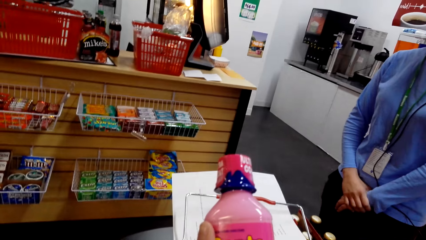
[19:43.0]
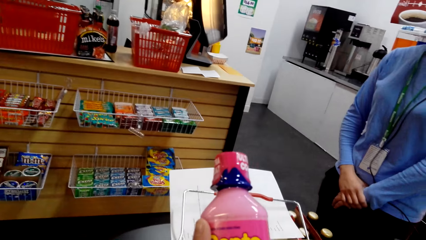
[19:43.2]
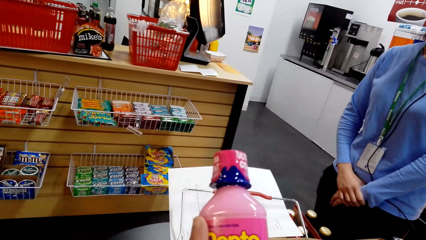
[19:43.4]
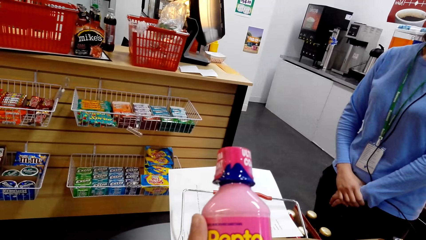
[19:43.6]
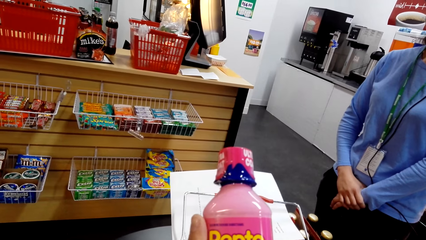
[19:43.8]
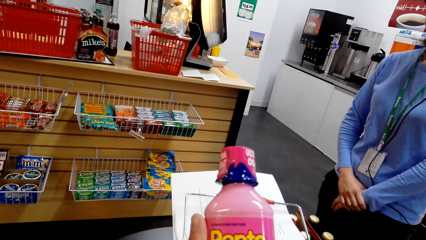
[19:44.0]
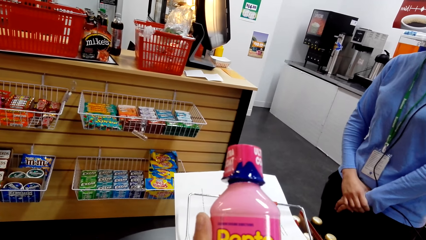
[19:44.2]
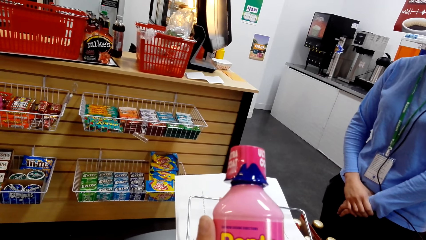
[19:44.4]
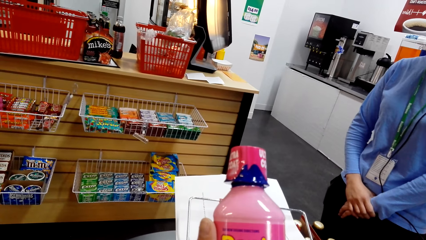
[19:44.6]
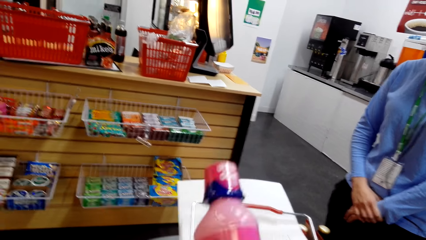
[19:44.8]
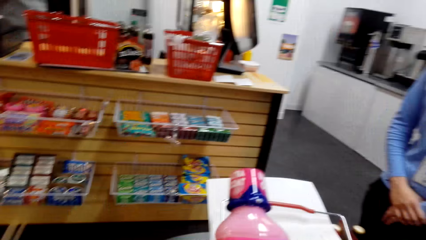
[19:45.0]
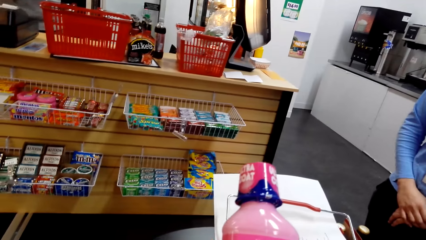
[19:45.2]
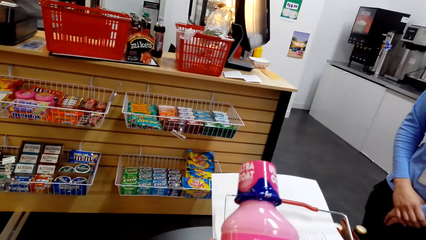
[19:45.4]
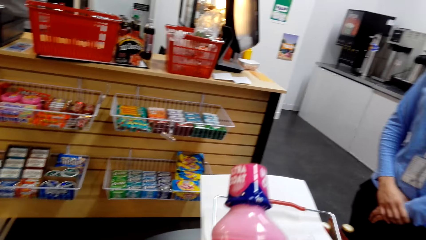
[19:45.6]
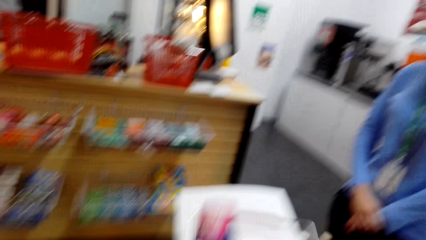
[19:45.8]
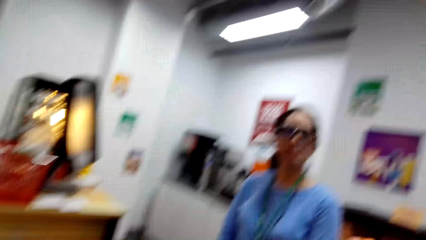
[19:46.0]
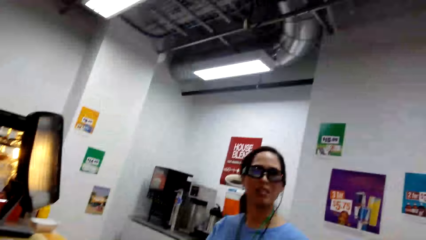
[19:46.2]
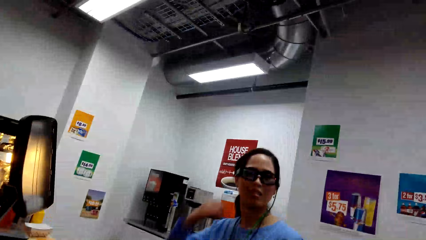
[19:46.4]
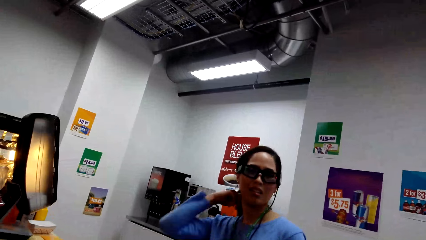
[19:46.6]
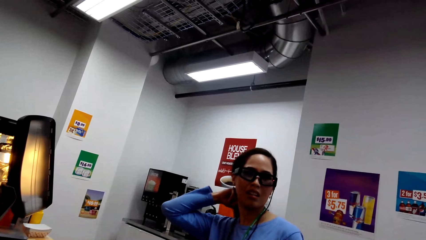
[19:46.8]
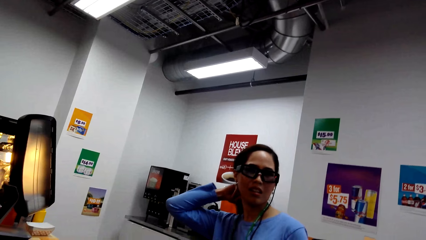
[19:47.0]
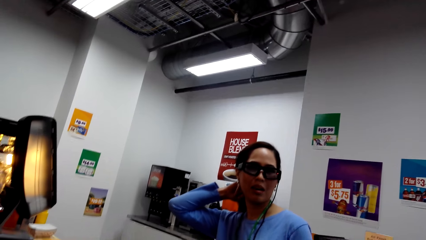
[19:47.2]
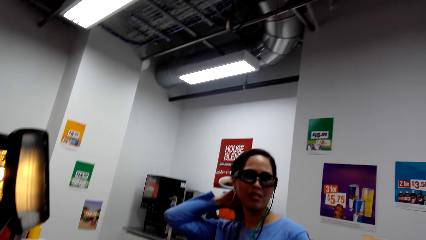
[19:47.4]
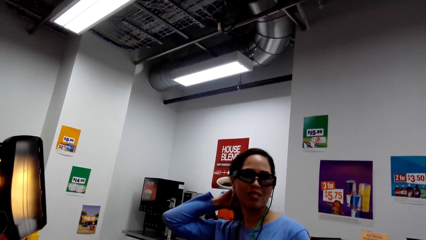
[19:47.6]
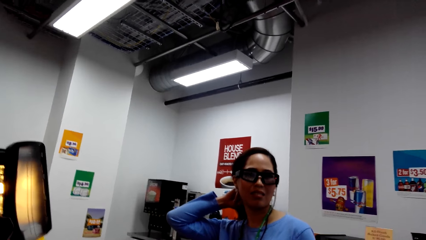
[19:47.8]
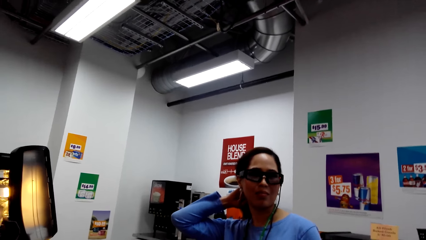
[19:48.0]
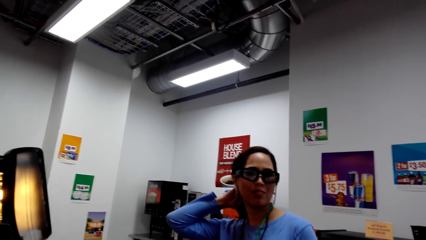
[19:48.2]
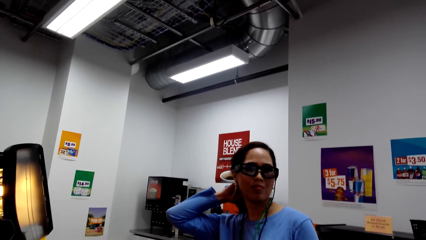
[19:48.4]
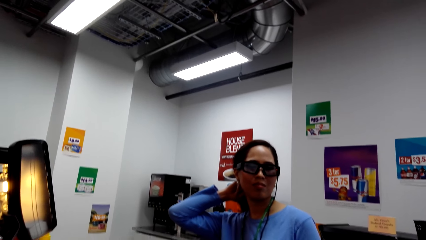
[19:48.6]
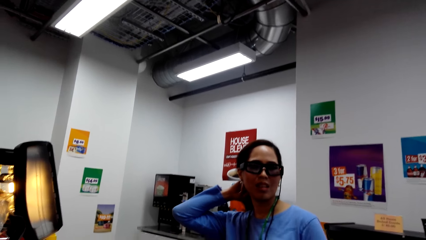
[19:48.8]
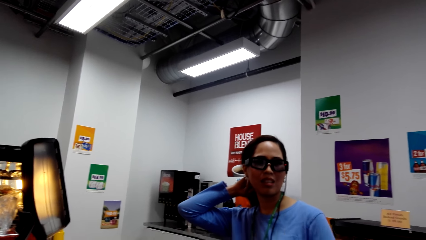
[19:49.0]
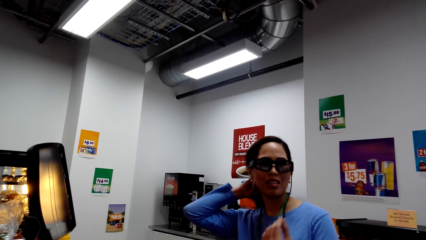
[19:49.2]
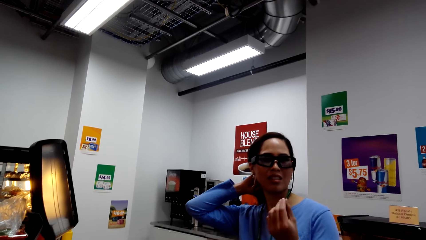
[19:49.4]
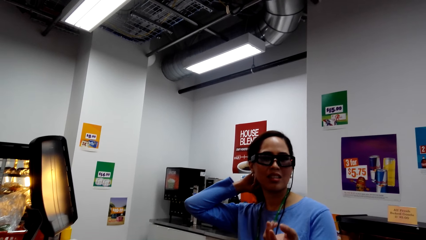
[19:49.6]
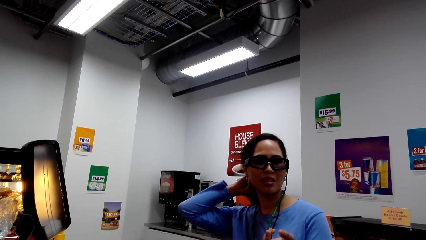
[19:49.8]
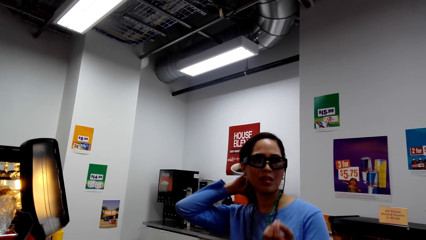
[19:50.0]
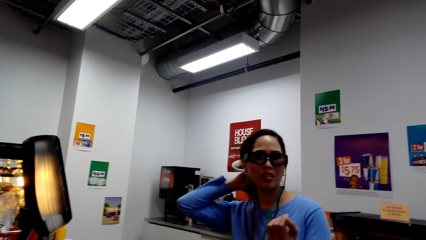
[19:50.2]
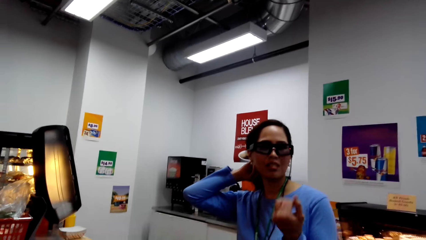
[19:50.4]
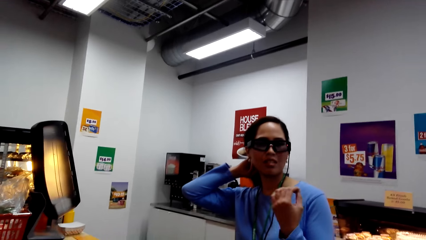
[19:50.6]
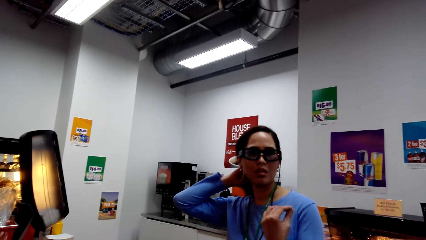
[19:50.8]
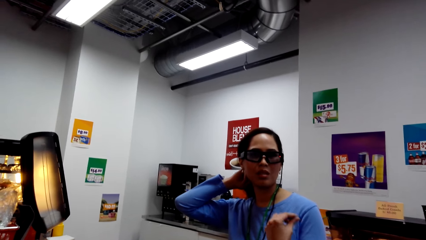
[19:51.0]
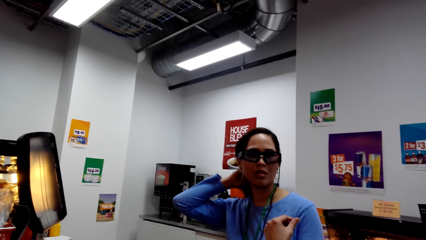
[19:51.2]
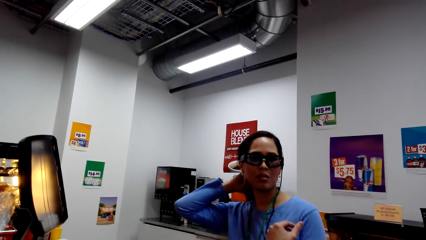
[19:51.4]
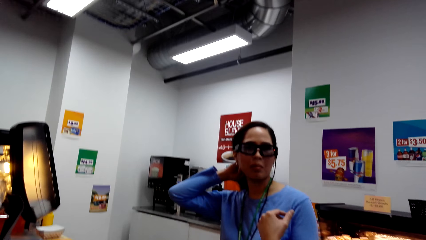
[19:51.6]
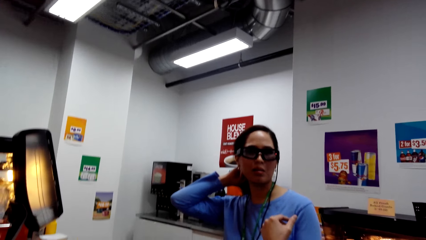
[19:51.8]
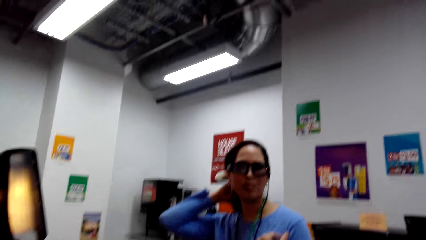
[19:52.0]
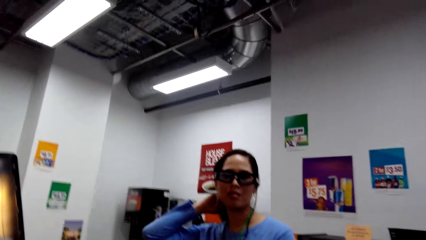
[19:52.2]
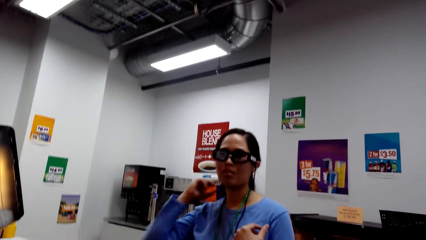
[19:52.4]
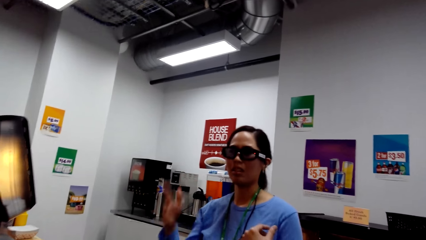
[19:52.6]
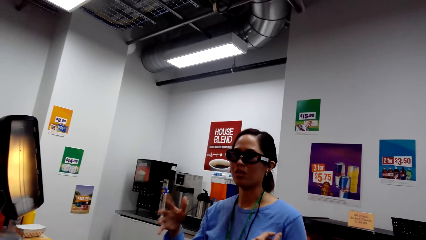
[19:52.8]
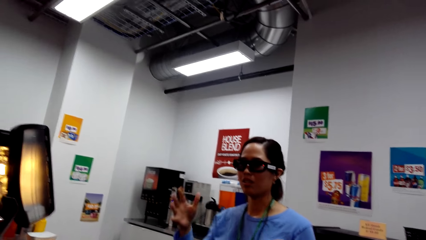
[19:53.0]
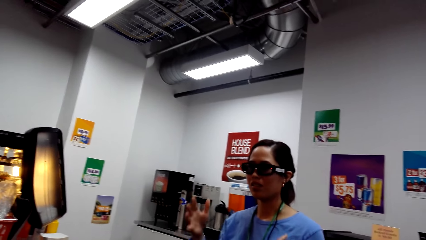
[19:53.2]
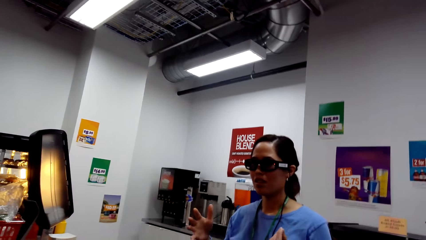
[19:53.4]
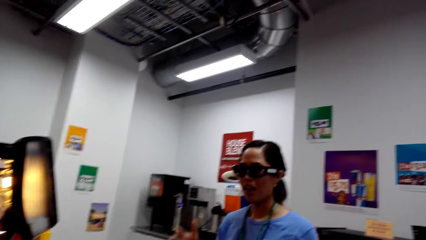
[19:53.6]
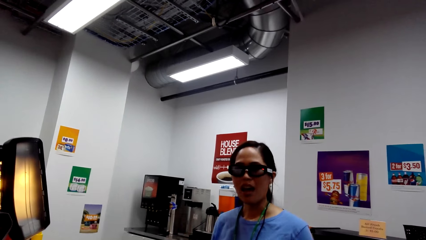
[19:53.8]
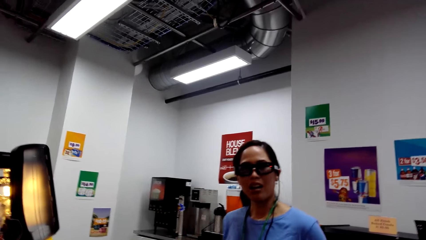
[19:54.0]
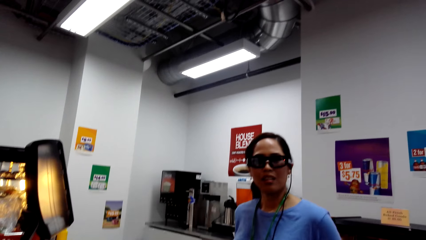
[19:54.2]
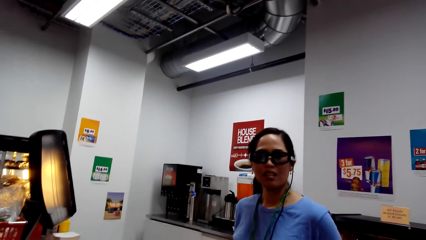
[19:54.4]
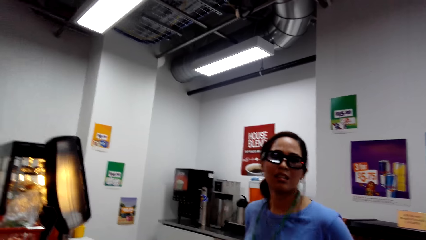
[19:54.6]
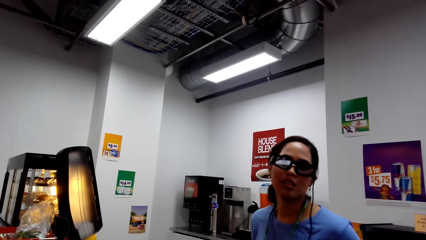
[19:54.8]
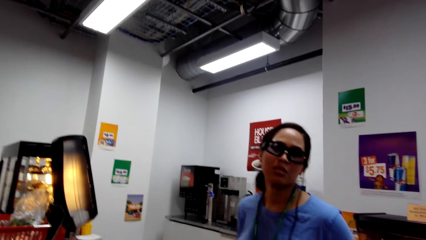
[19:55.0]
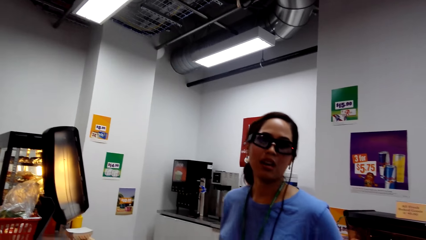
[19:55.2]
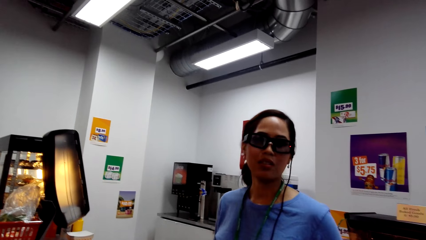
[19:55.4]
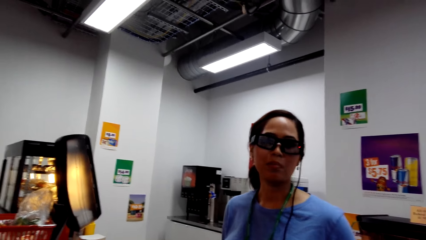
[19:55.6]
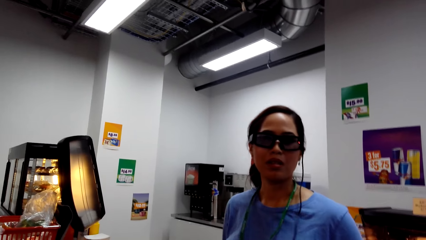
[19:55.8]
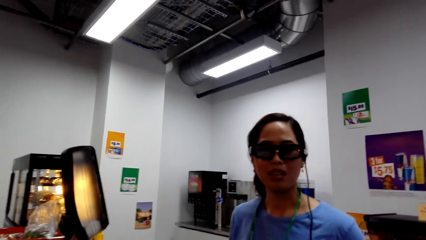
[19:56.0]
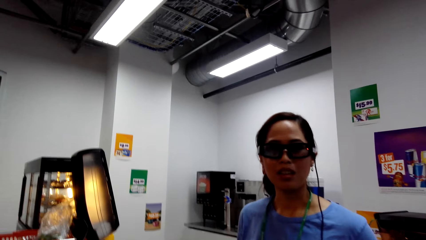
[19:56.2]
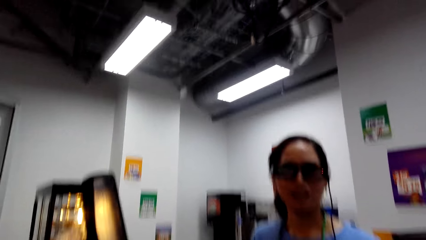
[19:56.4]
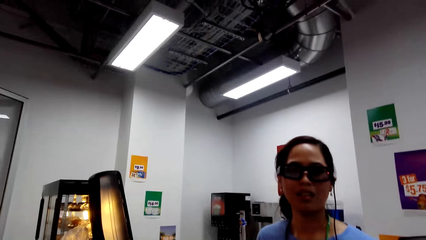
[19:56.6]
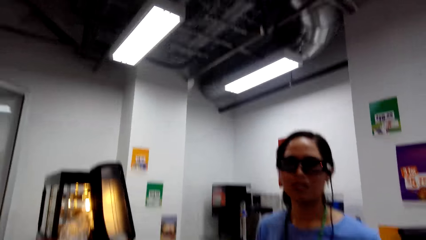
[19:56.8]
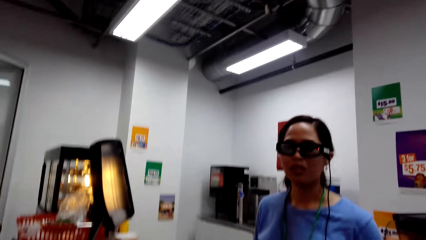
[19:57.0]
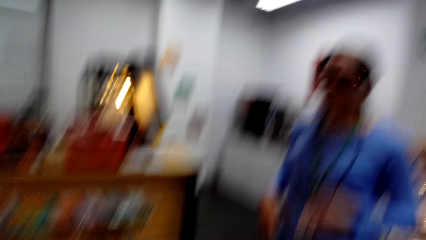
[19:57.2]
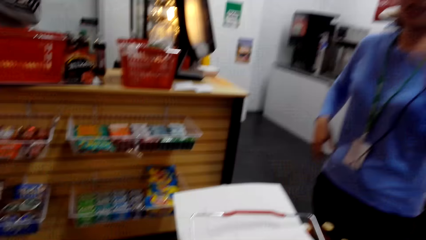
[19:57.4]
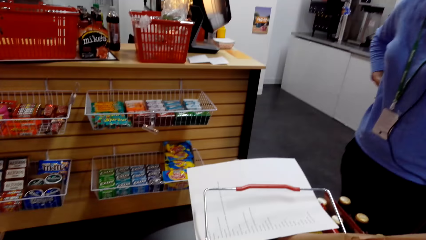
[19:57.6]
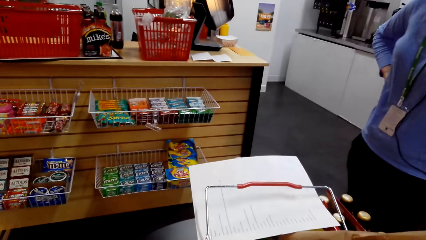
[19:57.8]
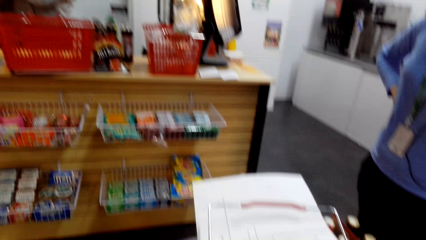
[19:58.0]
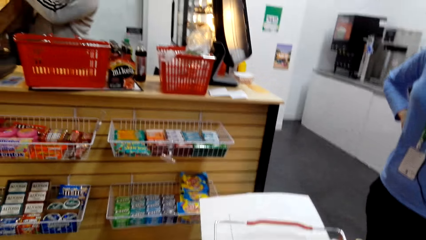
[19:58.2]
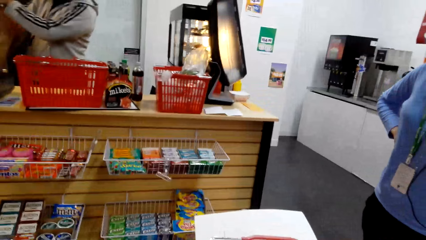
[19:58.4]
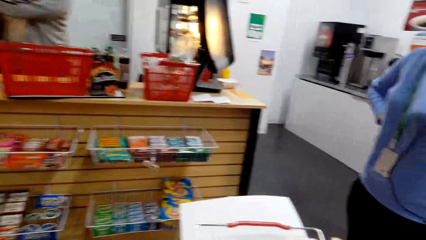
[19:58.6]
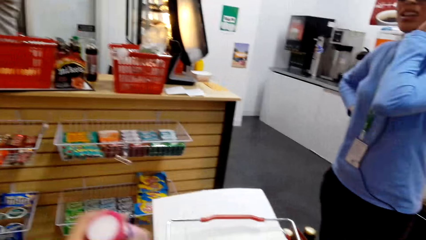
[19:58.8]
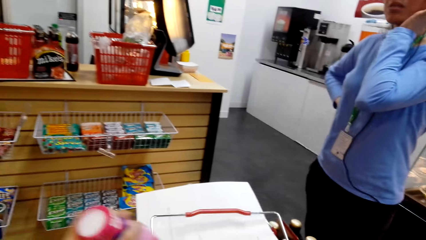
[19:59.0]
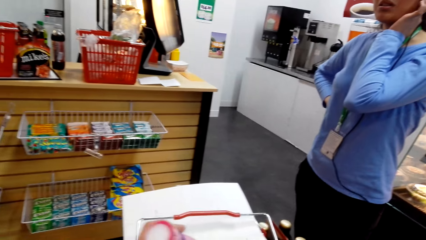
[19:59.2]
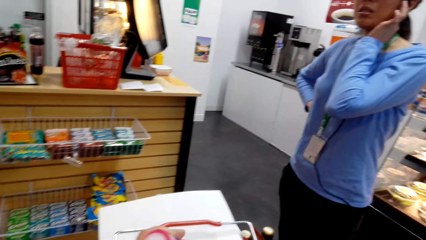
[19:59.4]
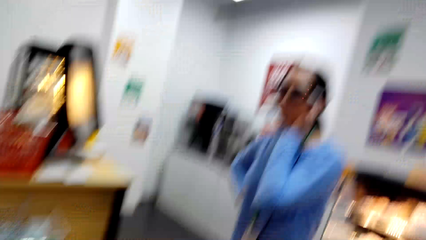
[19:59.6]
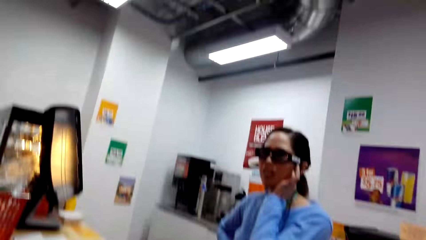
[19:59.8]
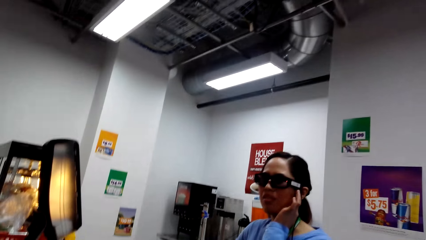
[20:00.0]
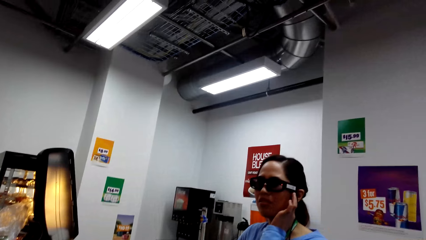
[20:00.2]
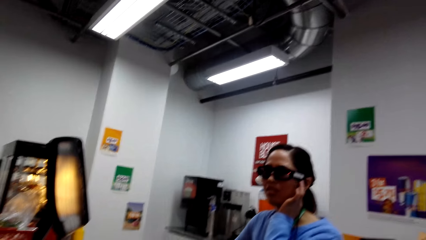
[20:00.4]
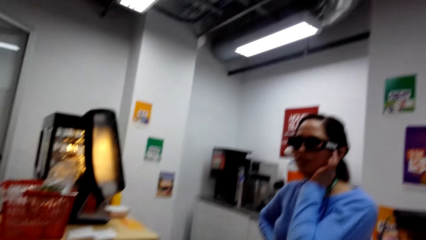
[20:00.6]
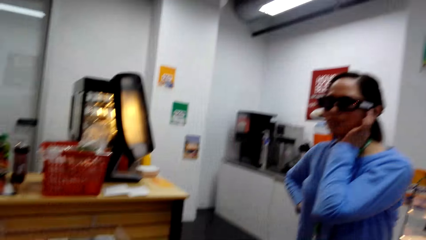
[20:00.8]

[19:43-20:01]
The camera wearer holds the bottle. They converse with the man and the woman. They converse with the woman. A person puts the items in the grocery bag.
